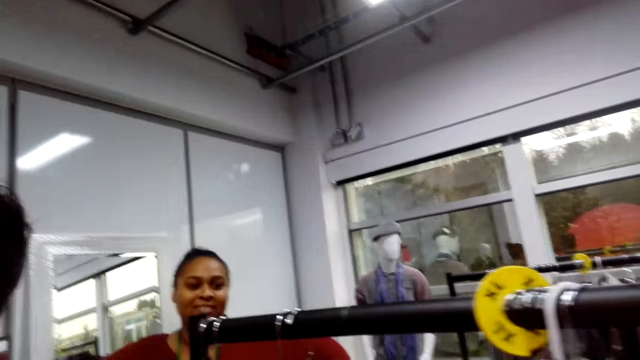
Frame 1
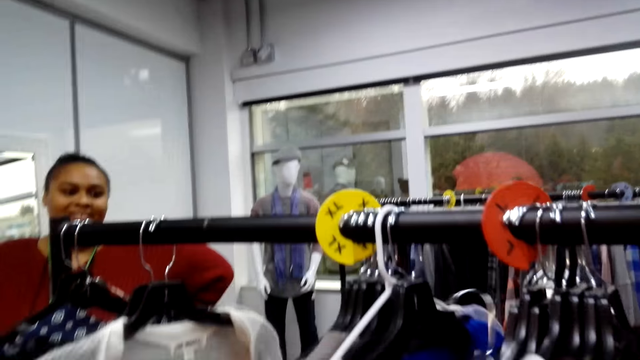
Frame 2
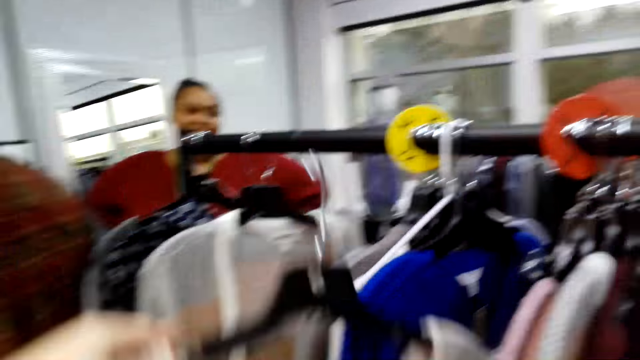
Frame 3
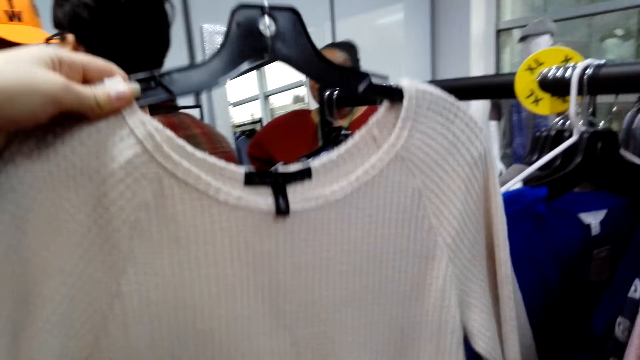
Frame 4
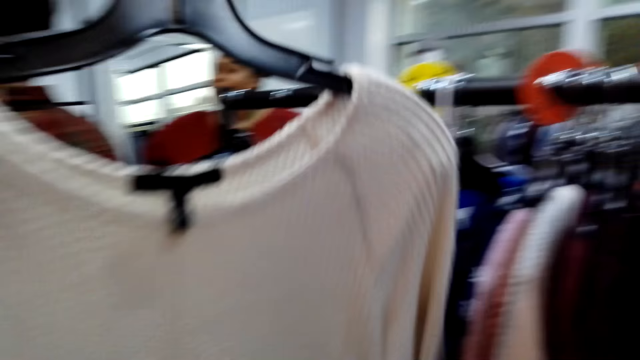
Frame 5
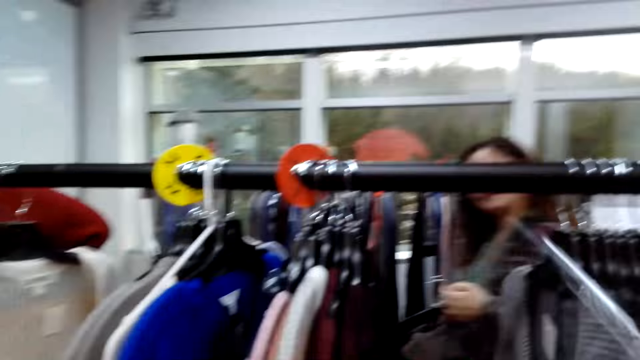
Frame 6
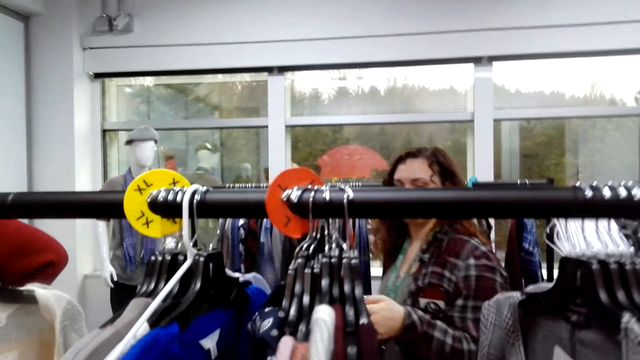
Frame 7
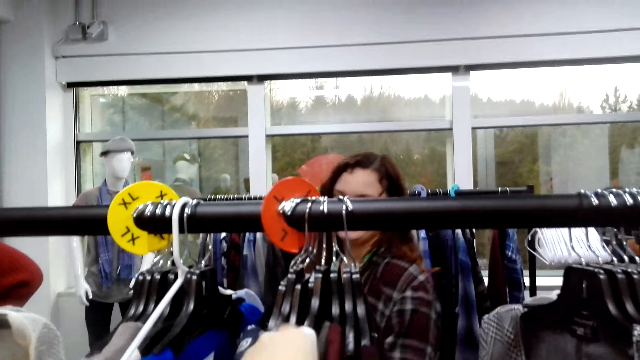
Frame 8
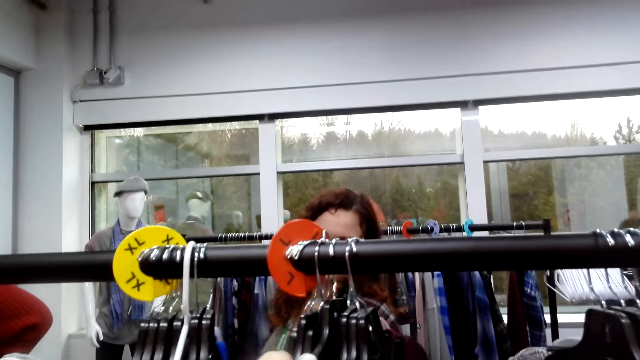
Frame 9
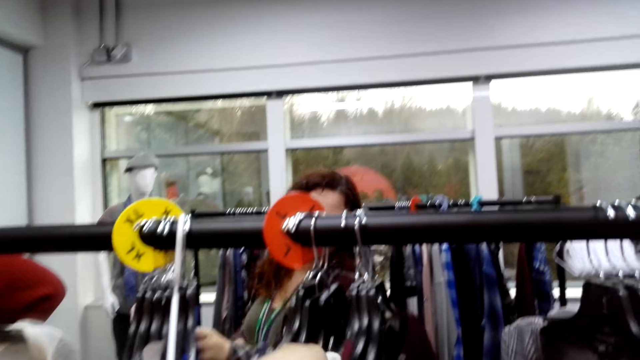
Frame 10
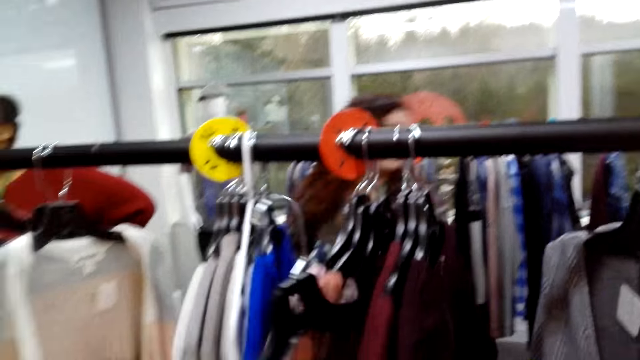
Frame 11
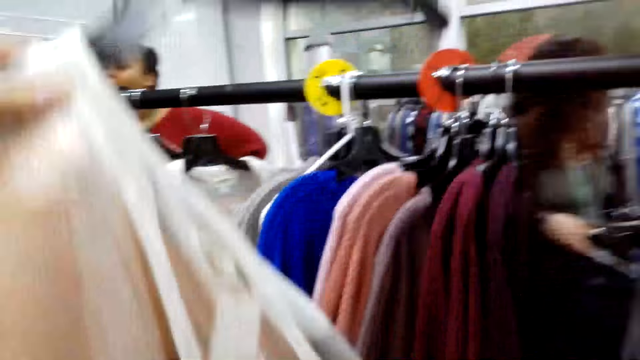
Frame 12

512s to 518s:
The camera wearer takes clothes.

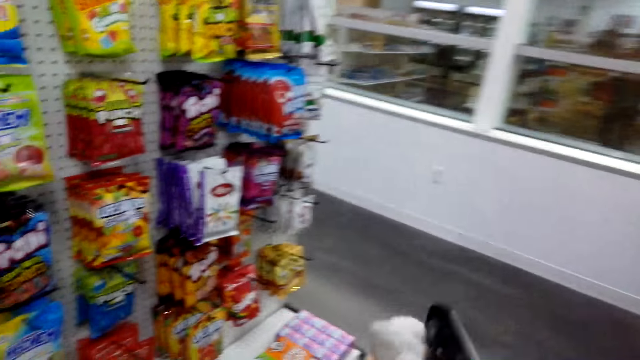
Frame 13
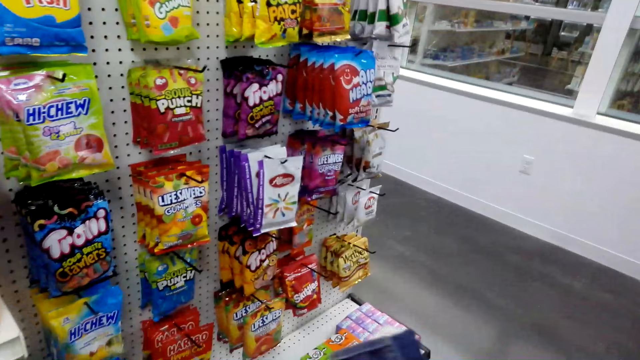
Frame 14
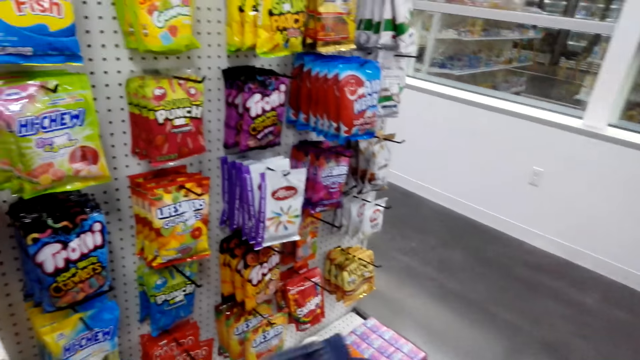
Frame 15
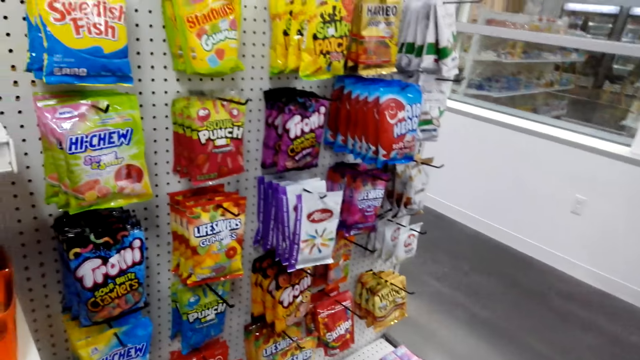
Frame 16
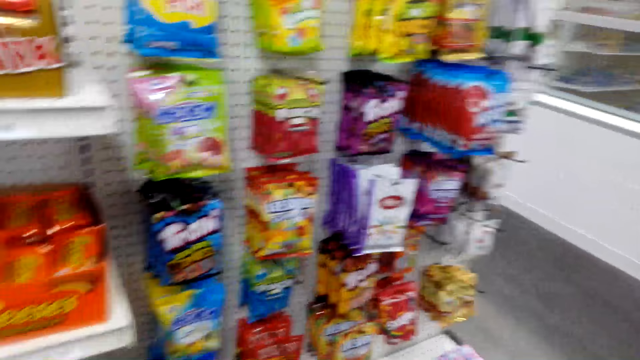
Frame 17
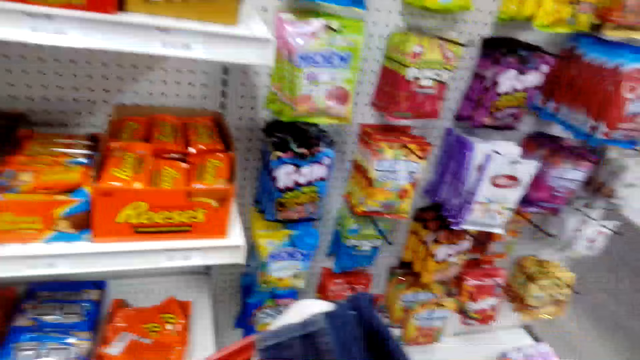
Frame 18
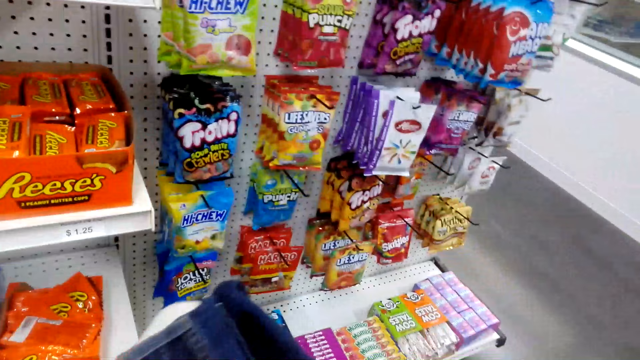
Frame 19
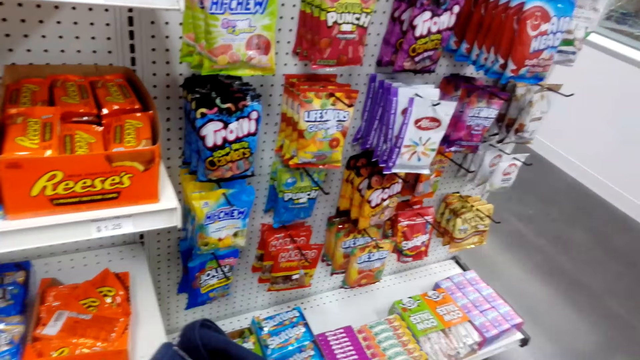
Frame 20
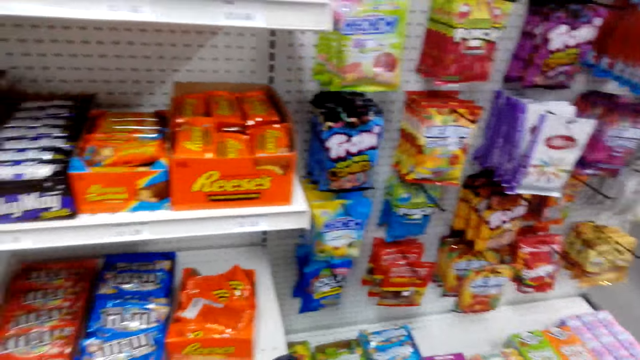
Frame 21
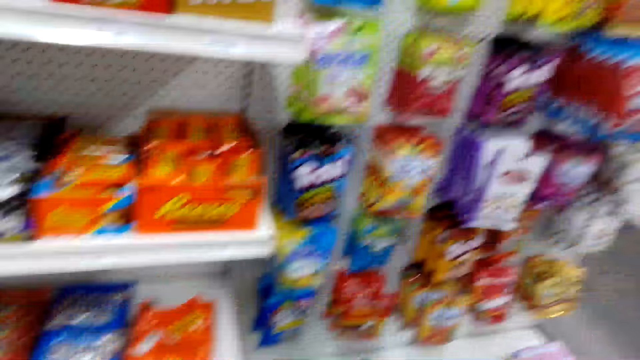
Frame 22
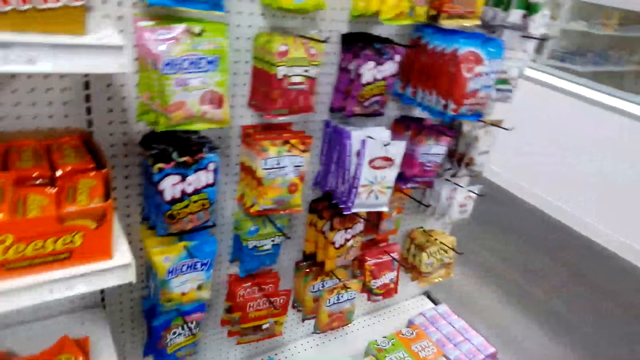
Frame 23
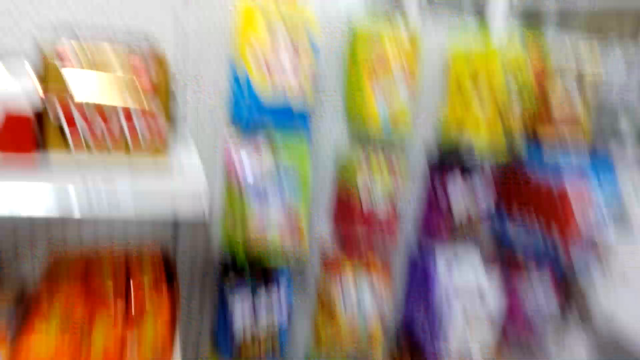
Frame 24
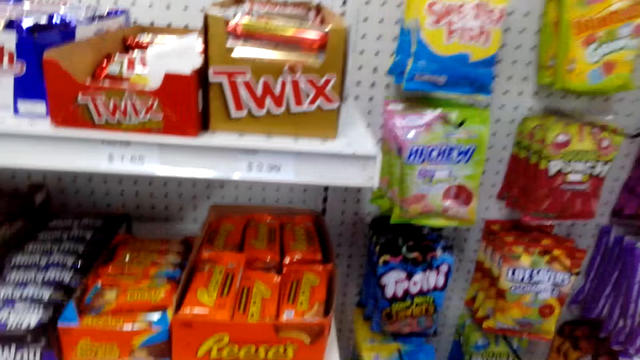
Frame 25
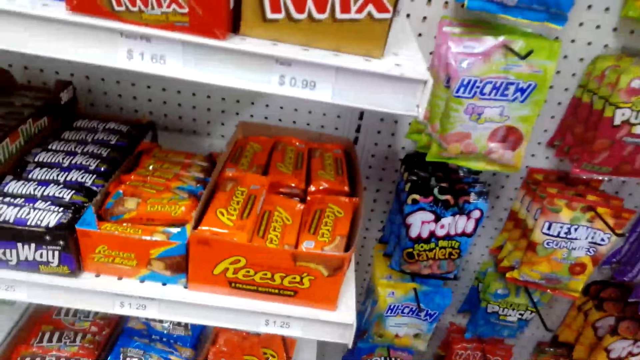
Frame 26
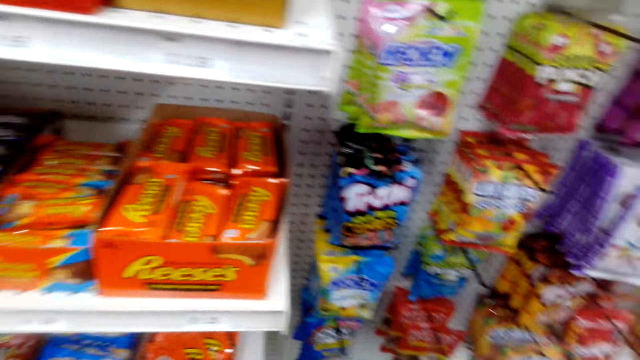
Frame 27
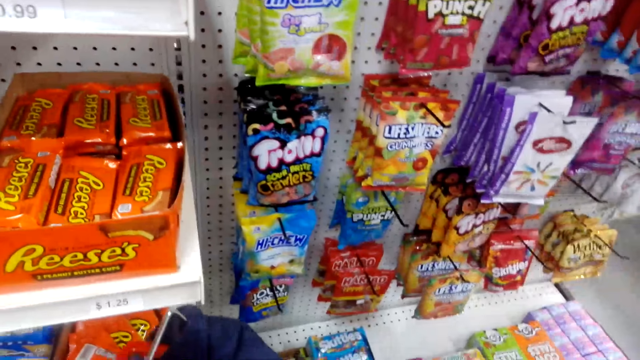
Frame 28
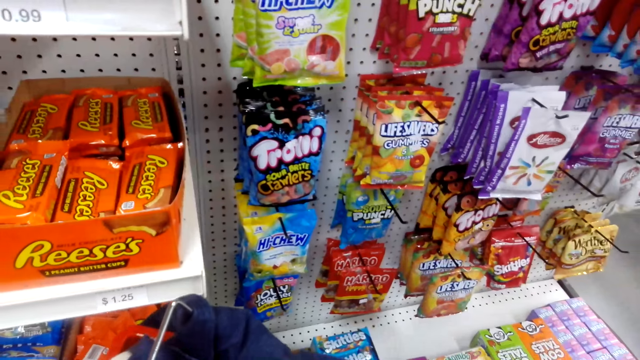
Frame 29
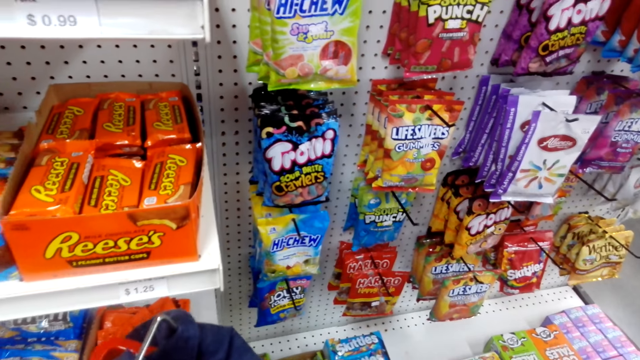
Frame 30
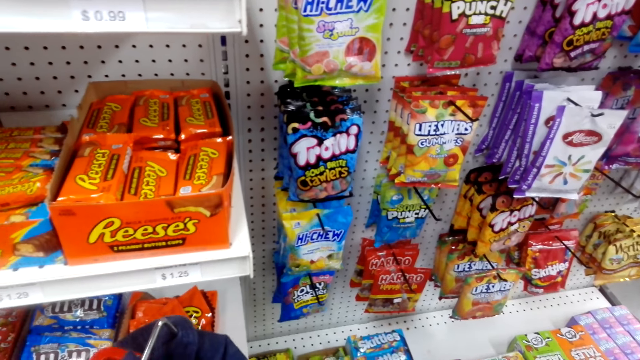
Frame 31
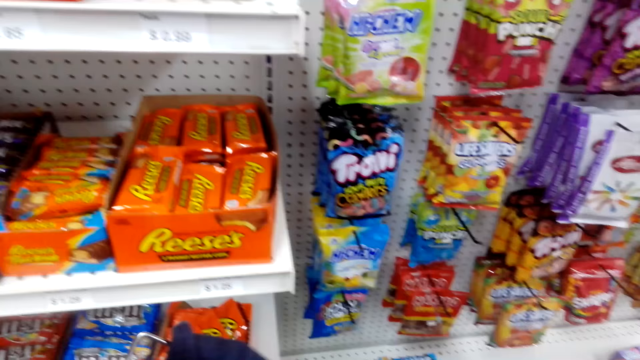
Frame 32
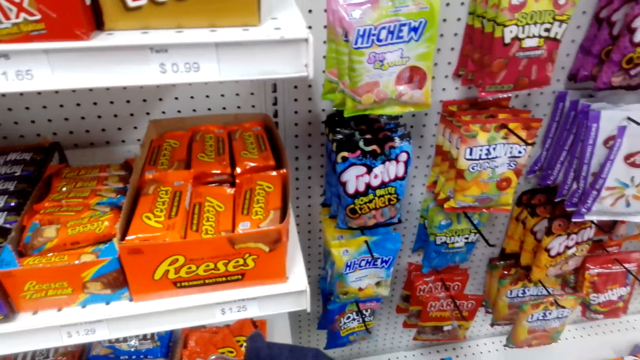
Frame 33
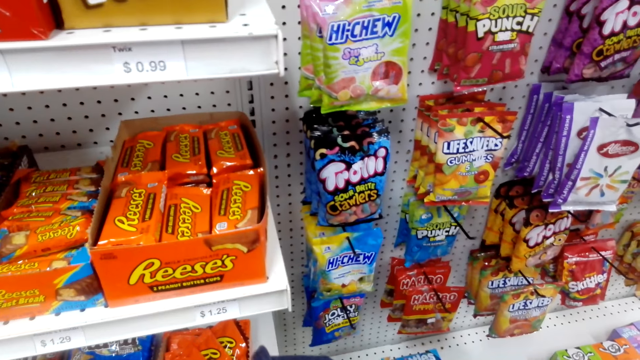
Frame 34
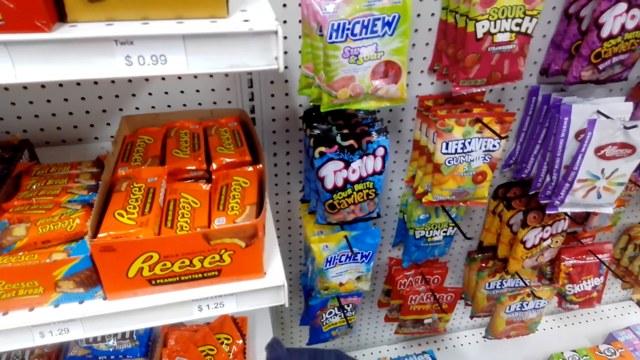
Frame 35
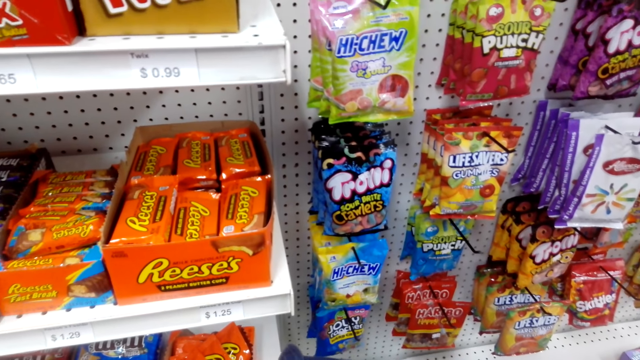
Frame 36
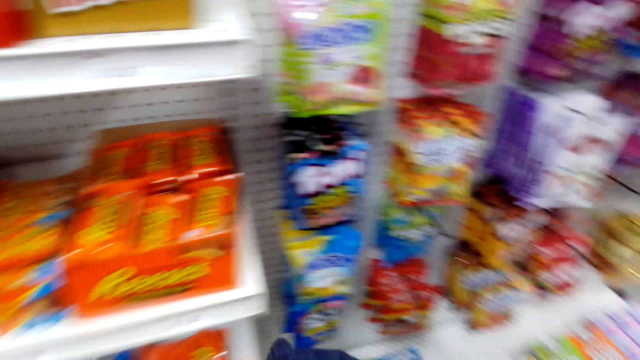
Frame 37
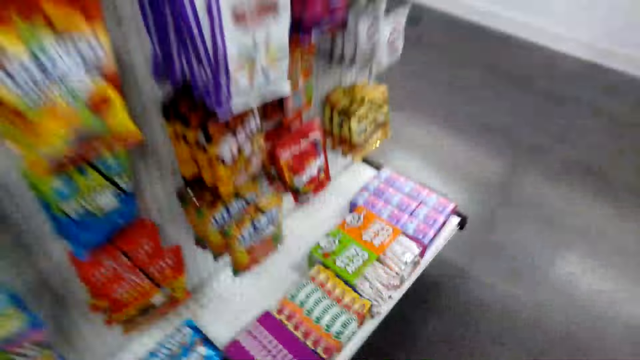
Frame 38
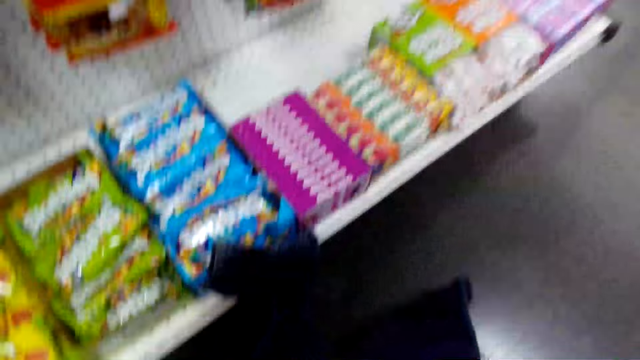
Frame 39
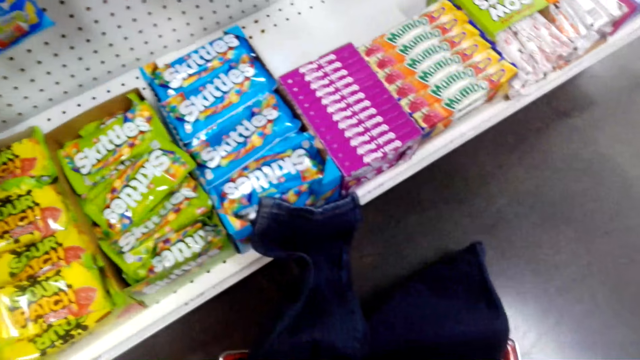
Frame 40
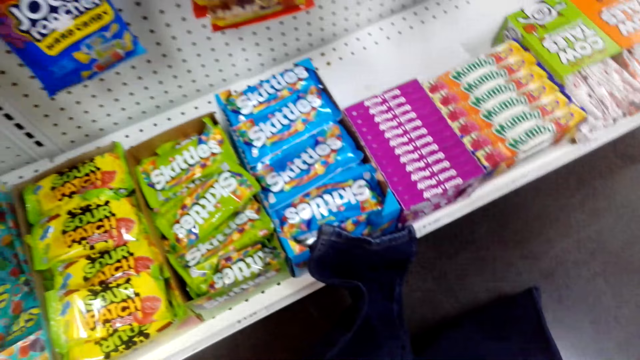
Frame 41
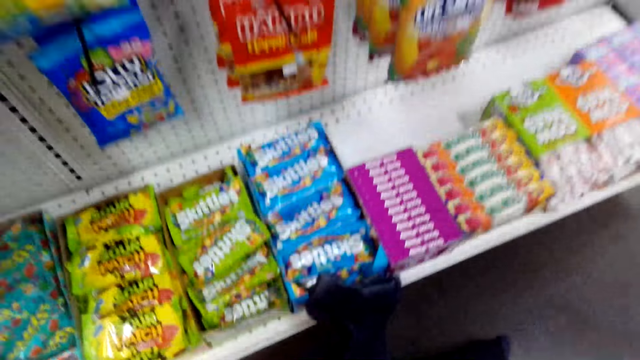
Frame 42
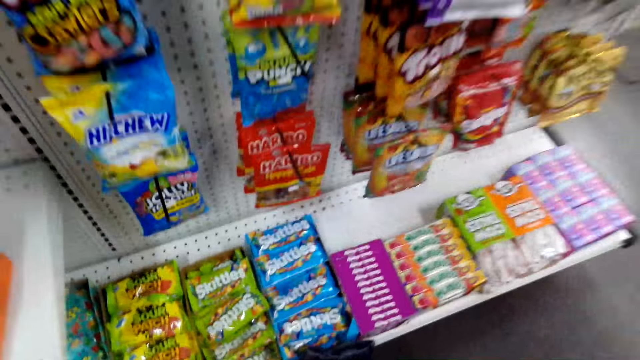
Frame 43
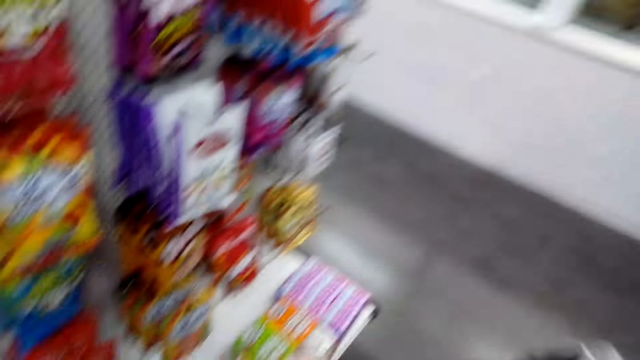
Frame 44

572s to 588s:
The camera wearer looks around. They put clothes in the basket.
